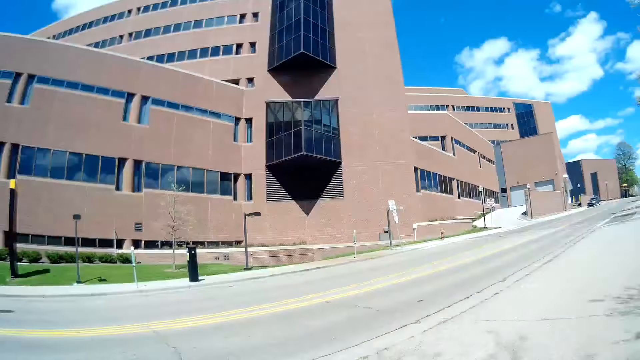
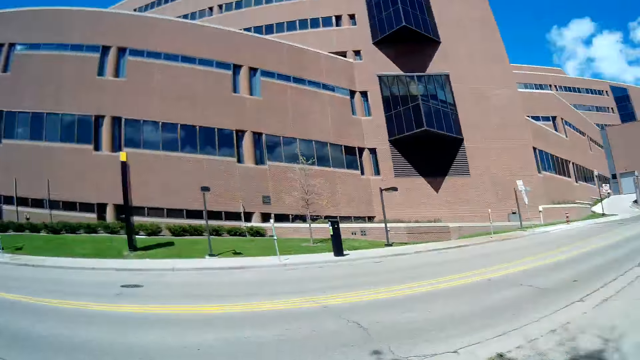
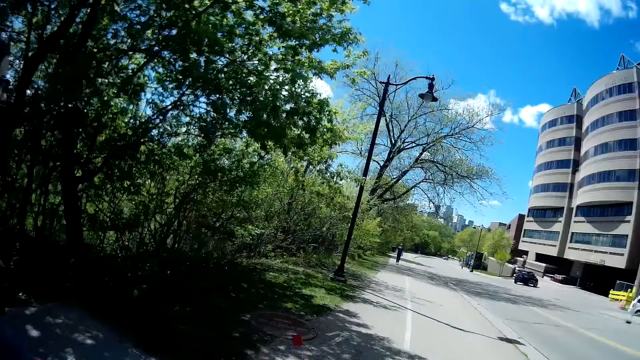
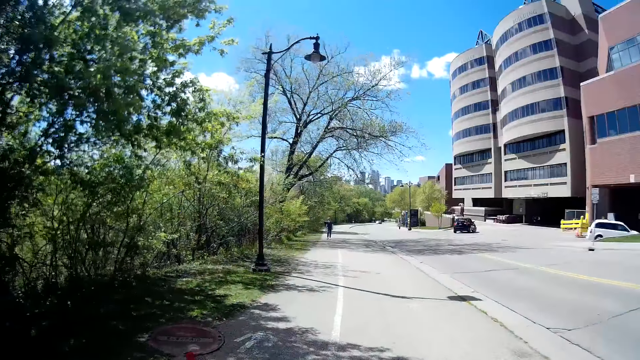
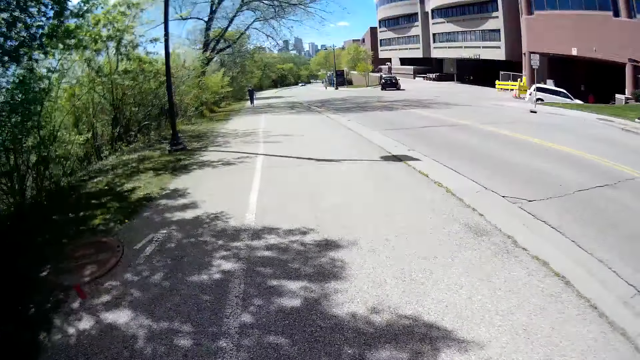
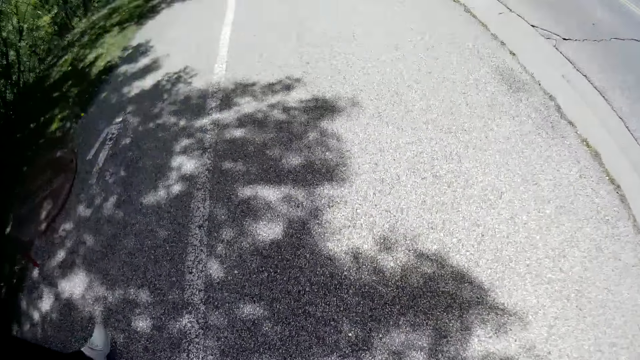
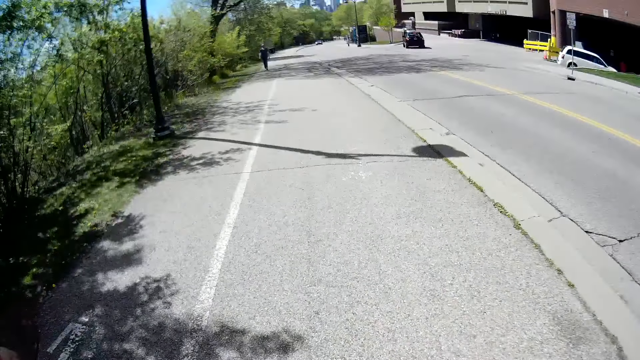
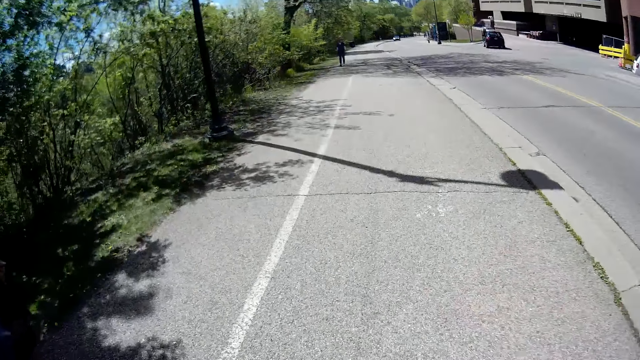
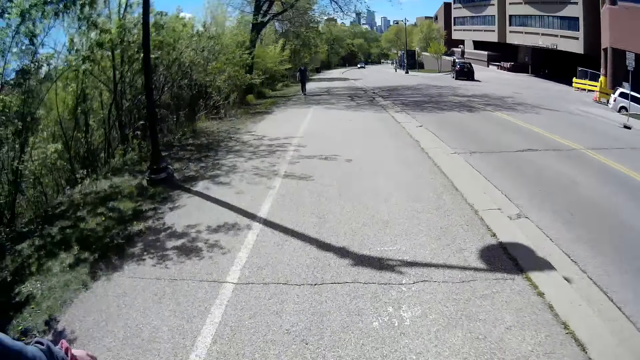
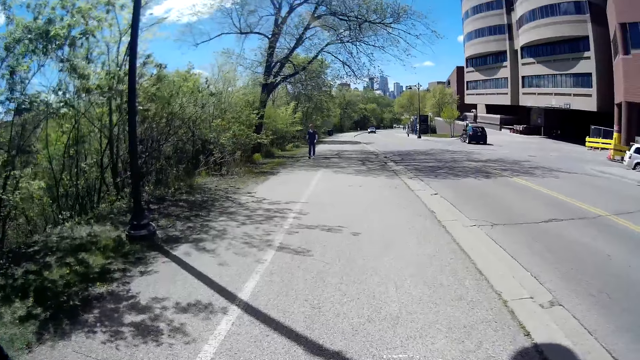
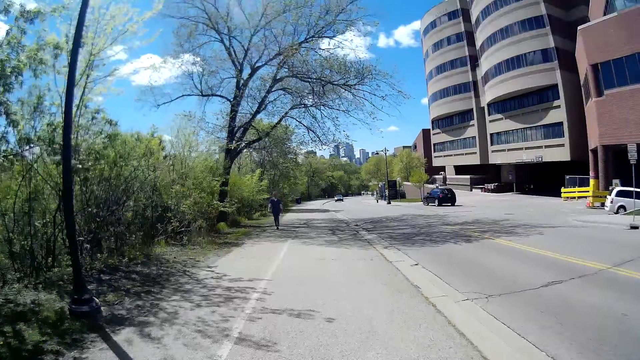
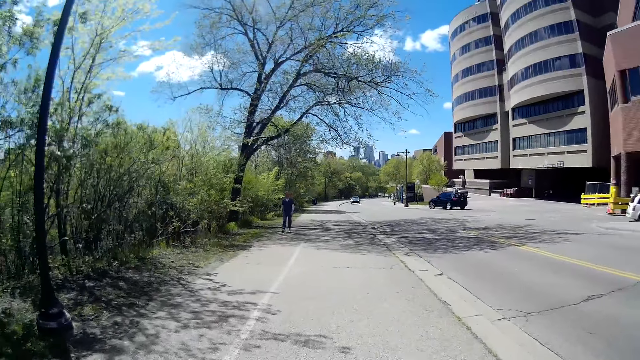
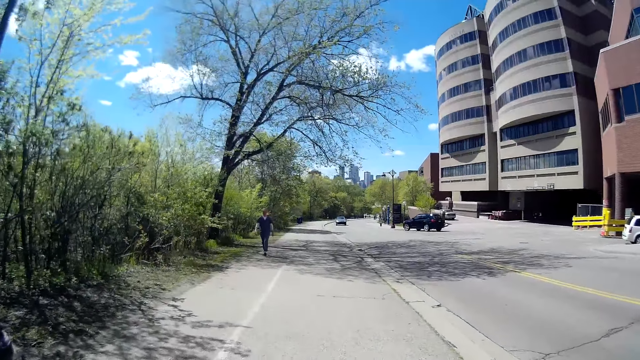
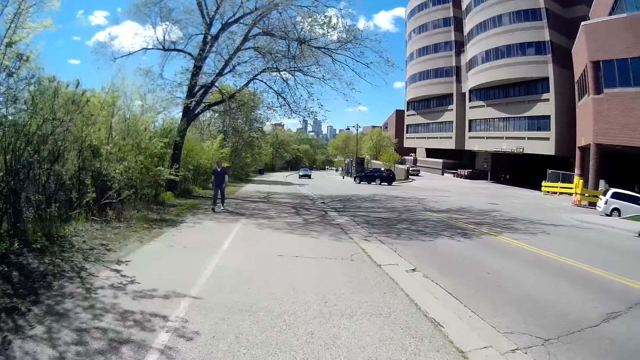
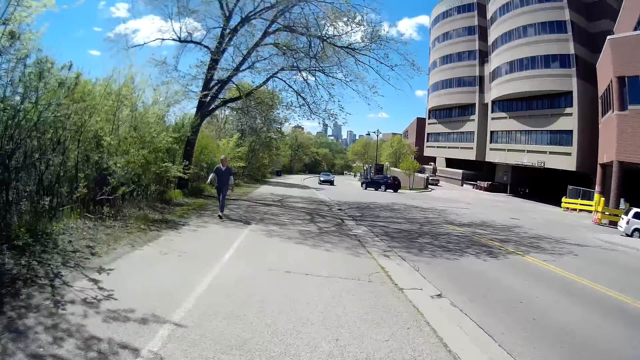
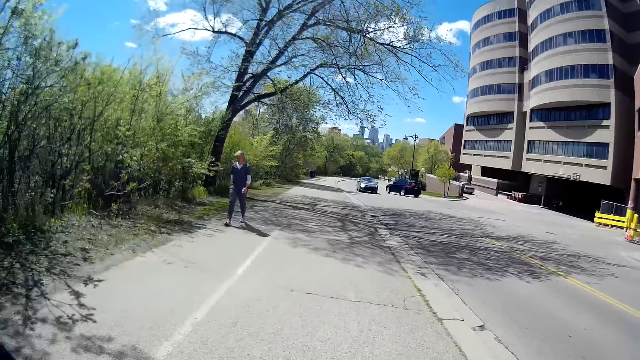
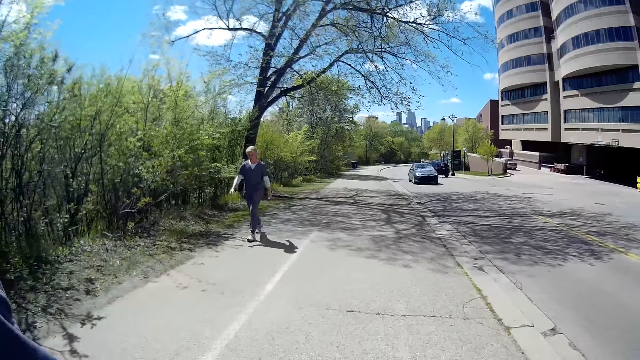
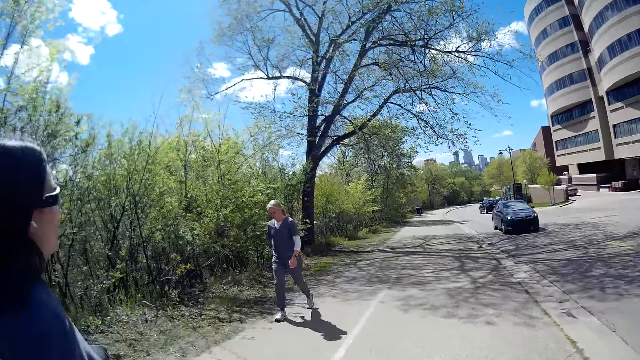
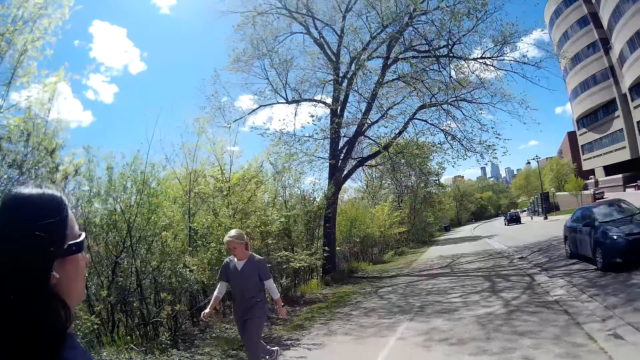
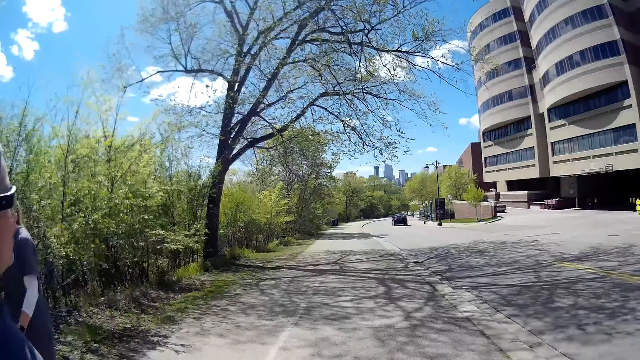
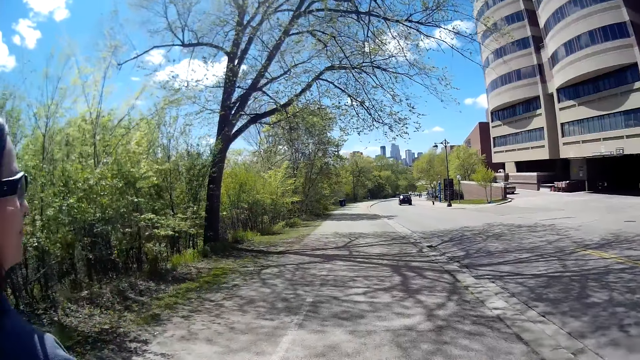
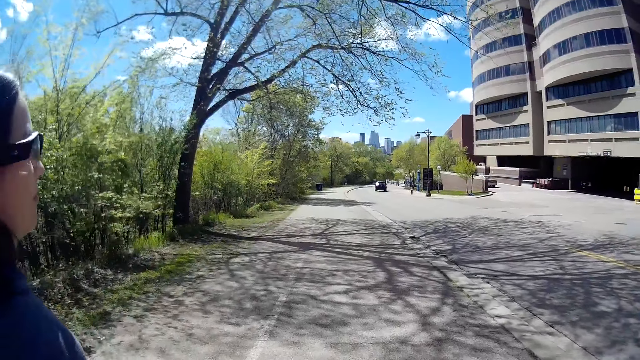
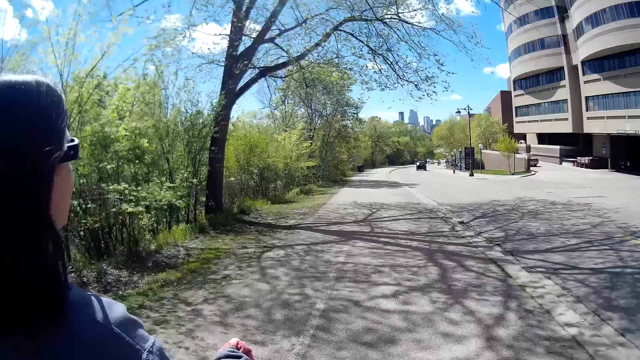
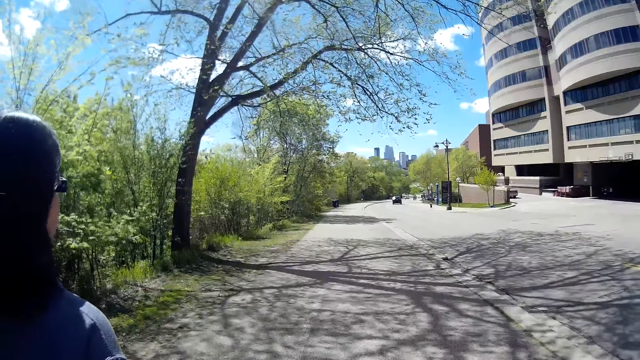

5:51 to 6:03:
The camera wearer looks around. They walk around. A woman walks past the camera wearer.

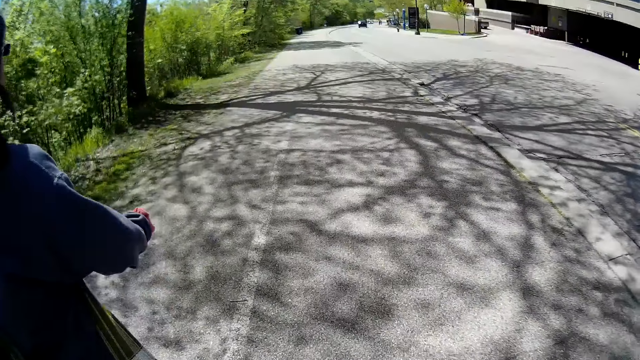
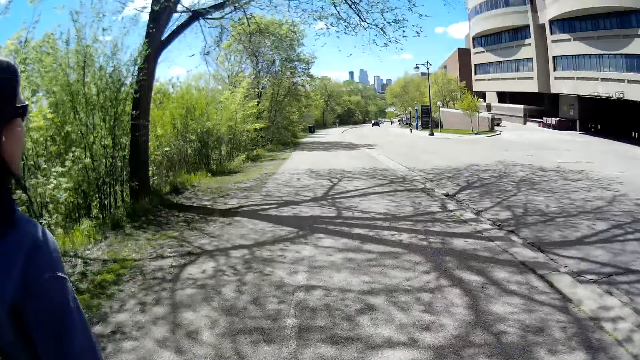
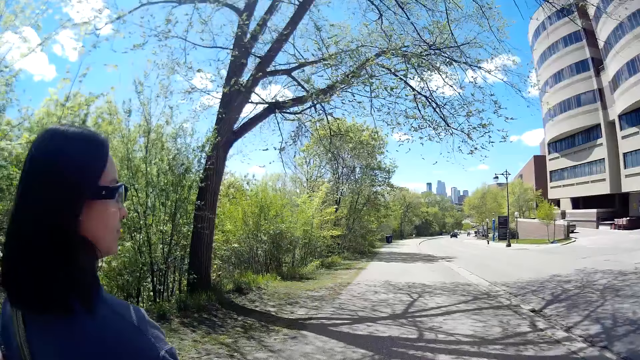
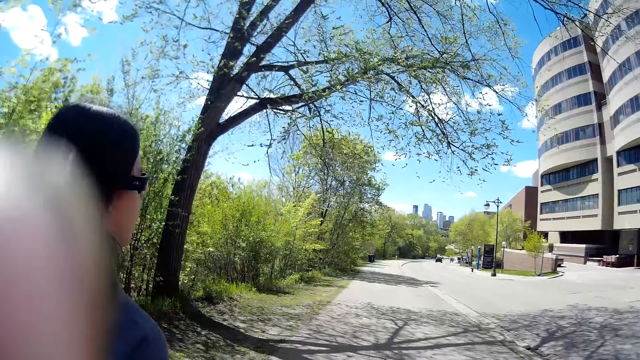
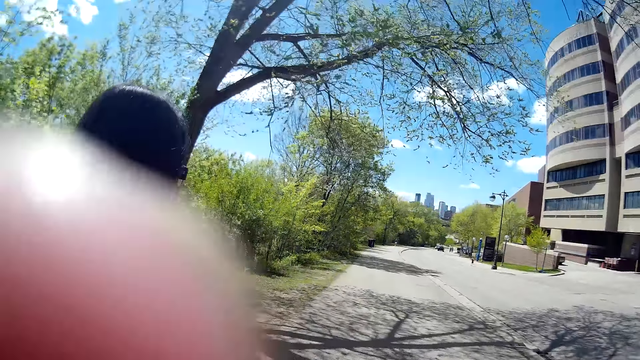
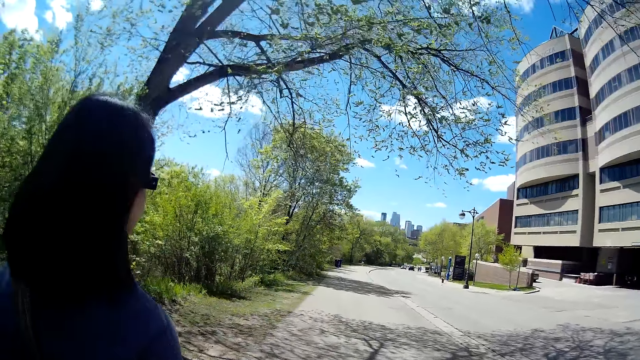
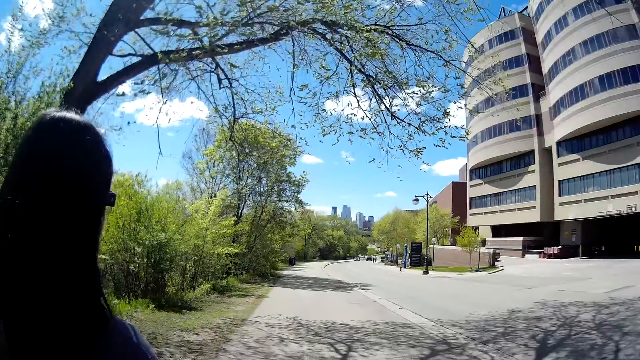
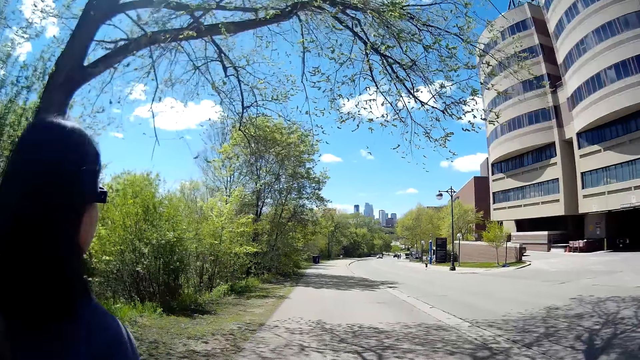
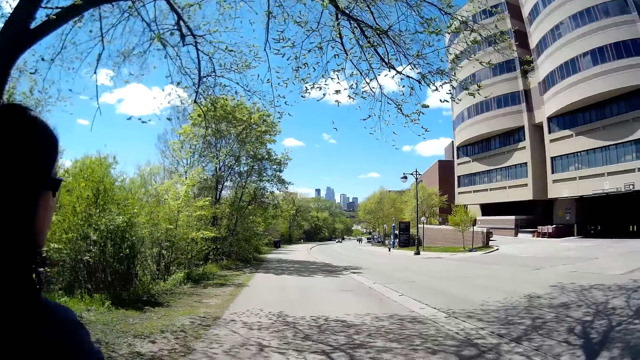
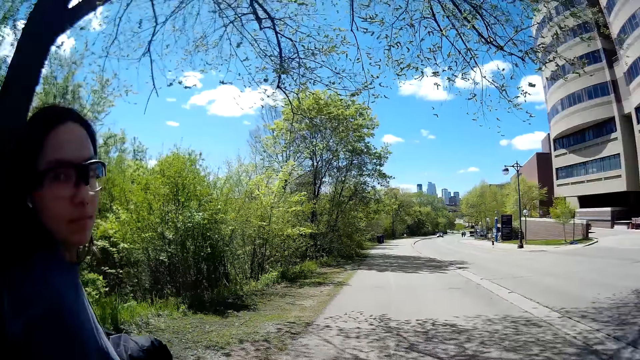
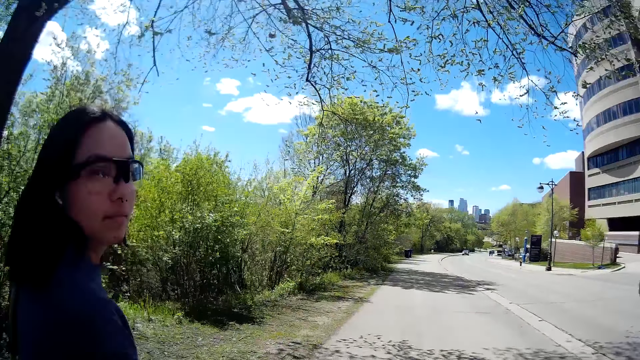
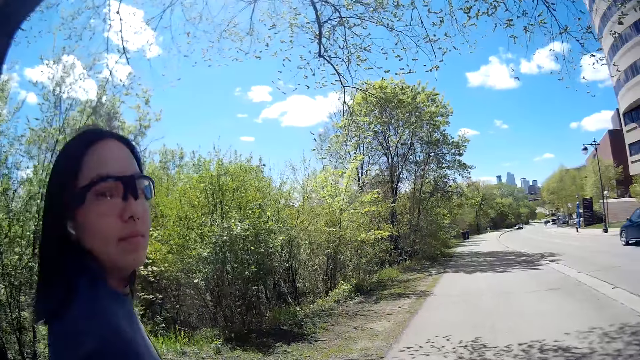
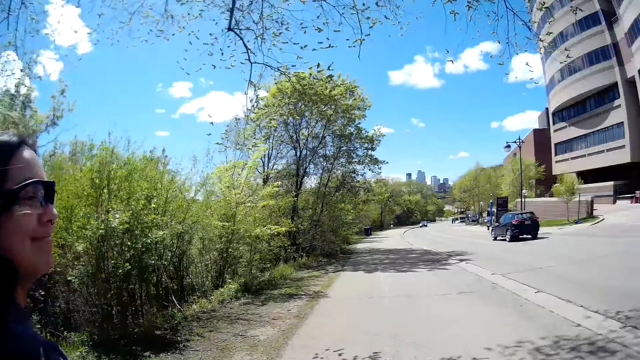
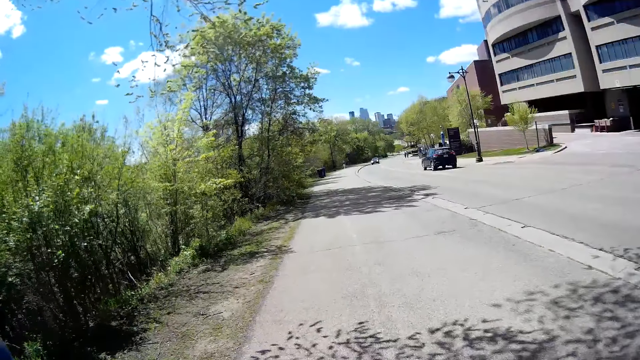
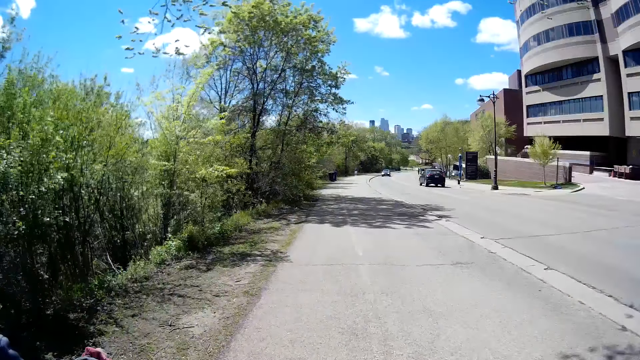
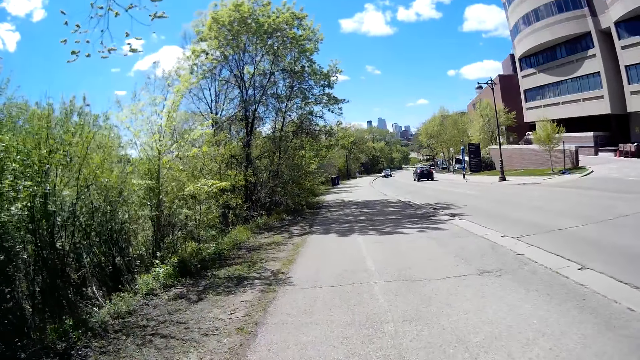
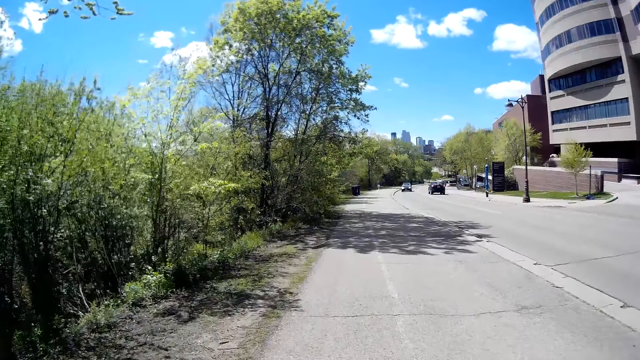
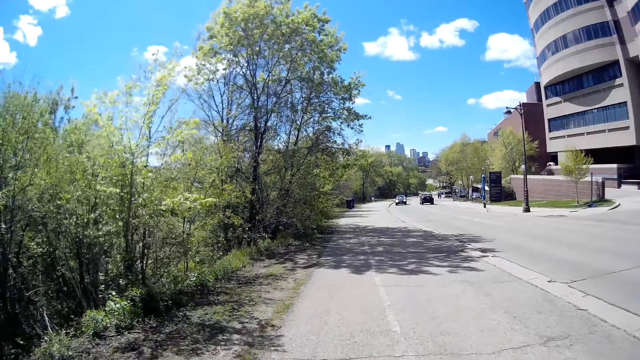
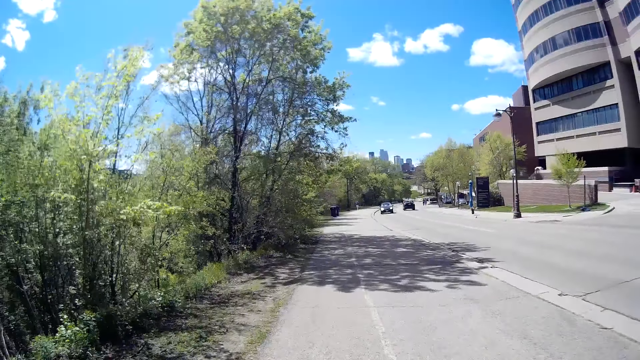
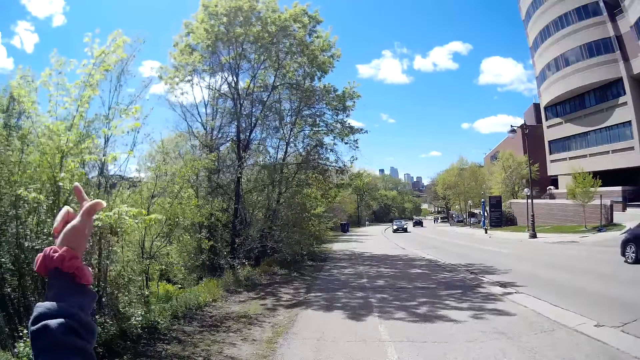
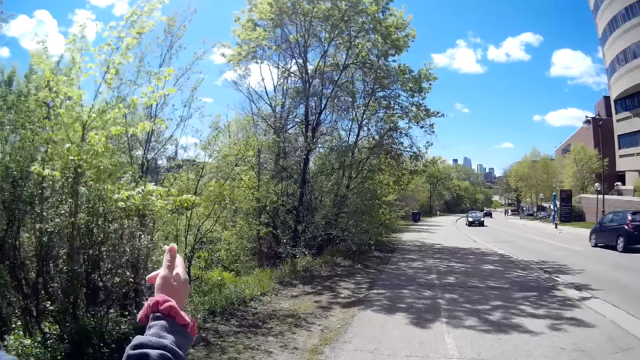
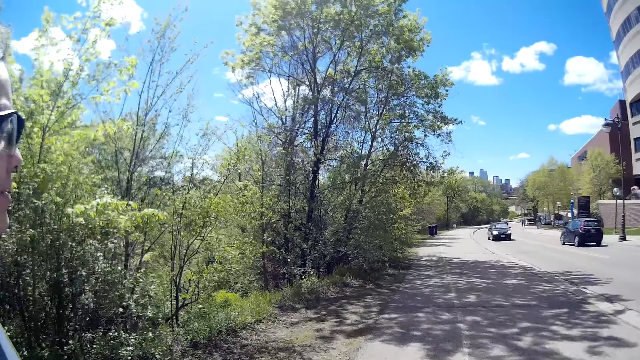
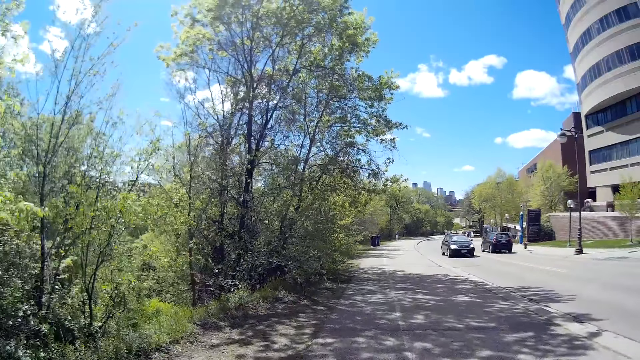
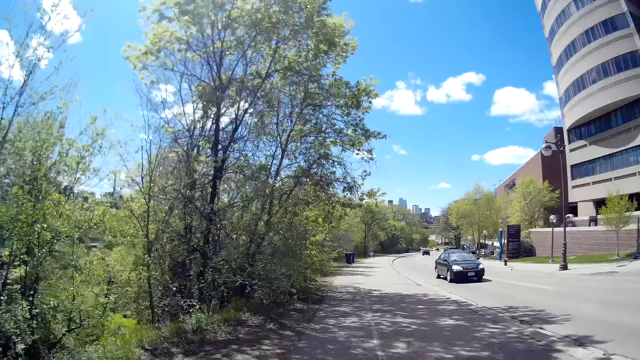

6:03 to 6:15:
The camera wearer adjusts the glasses with her left hand. The woman walks around. The camera wearer converses with the woman.
